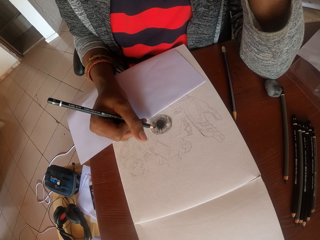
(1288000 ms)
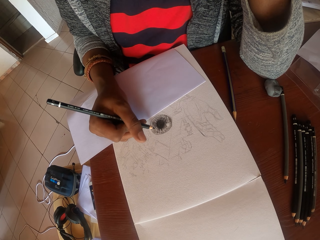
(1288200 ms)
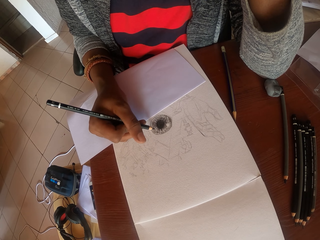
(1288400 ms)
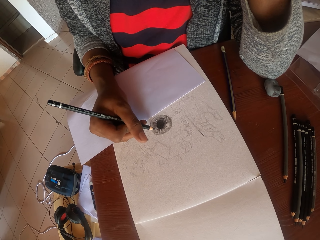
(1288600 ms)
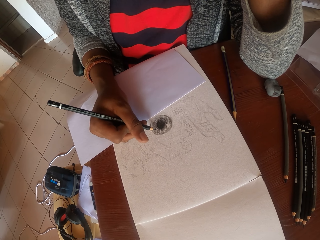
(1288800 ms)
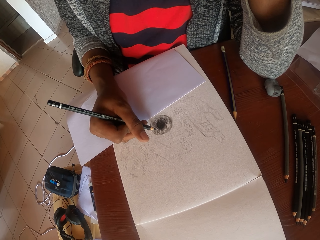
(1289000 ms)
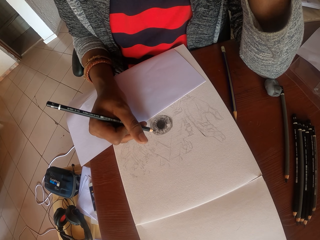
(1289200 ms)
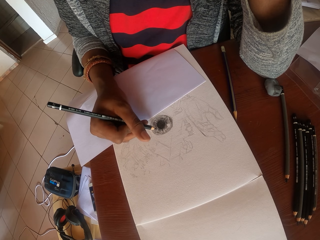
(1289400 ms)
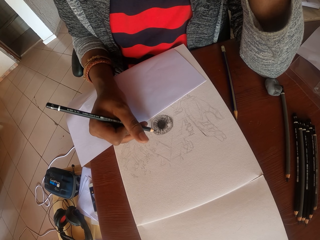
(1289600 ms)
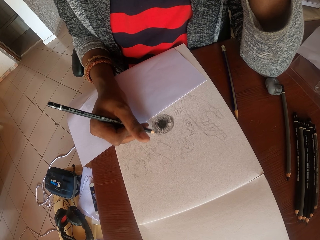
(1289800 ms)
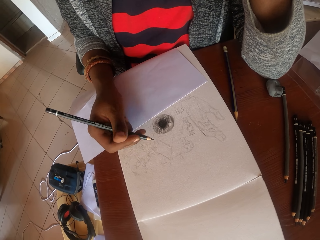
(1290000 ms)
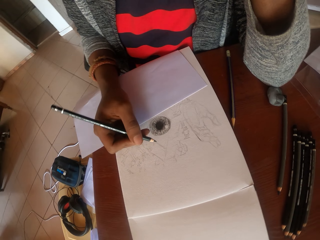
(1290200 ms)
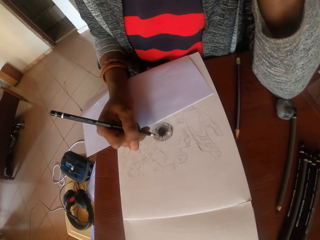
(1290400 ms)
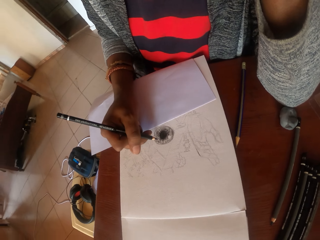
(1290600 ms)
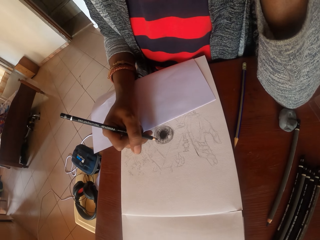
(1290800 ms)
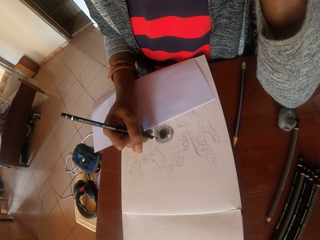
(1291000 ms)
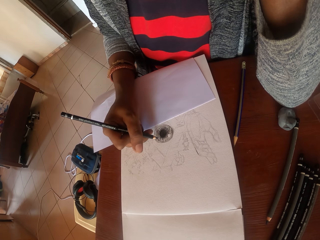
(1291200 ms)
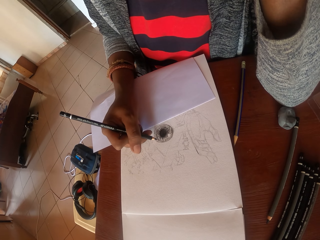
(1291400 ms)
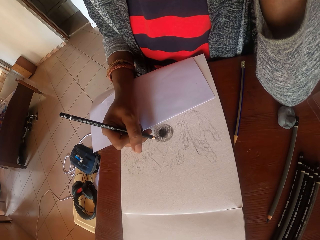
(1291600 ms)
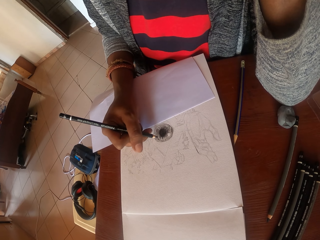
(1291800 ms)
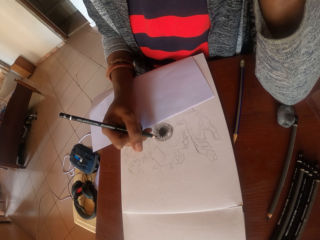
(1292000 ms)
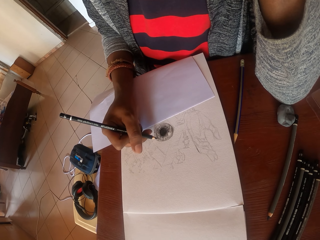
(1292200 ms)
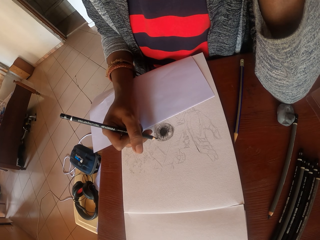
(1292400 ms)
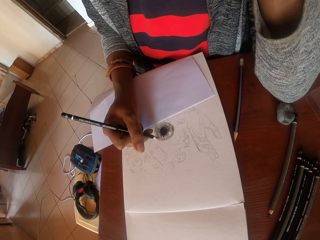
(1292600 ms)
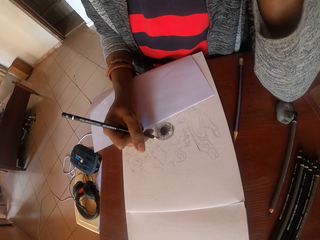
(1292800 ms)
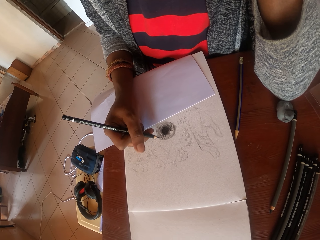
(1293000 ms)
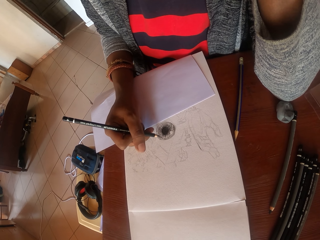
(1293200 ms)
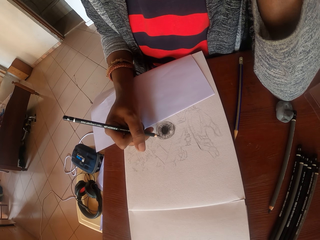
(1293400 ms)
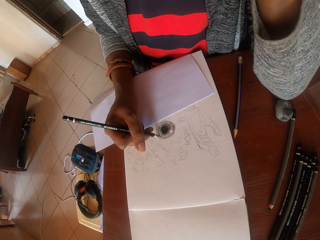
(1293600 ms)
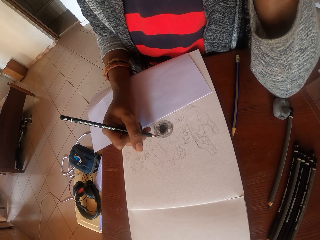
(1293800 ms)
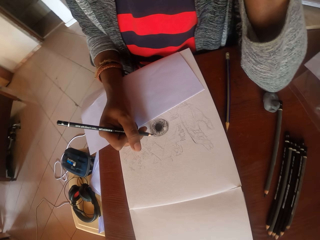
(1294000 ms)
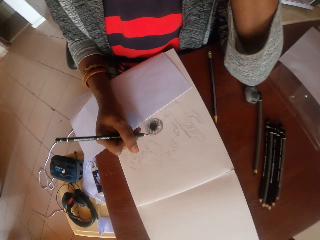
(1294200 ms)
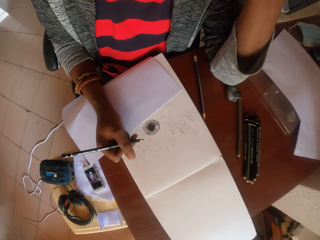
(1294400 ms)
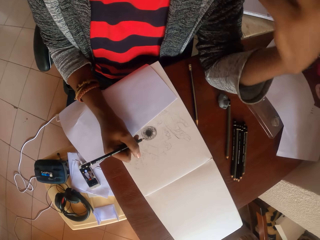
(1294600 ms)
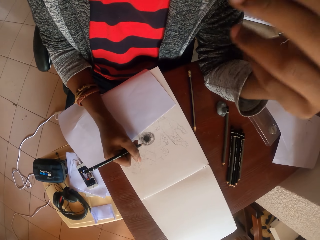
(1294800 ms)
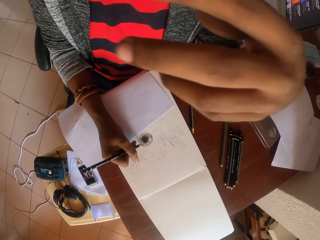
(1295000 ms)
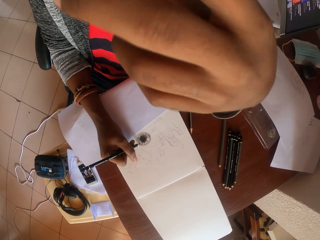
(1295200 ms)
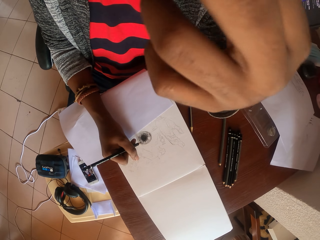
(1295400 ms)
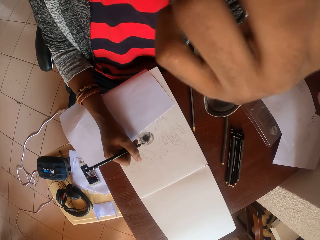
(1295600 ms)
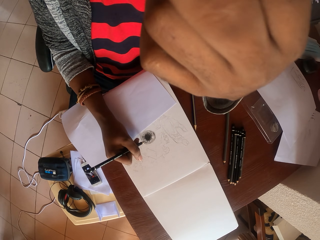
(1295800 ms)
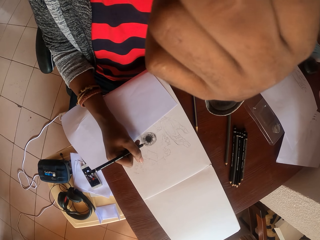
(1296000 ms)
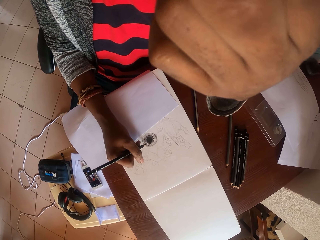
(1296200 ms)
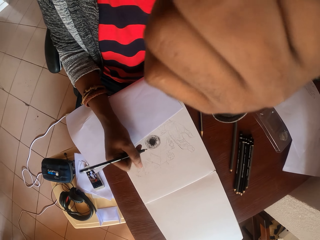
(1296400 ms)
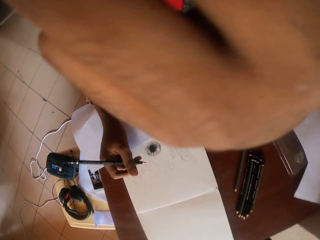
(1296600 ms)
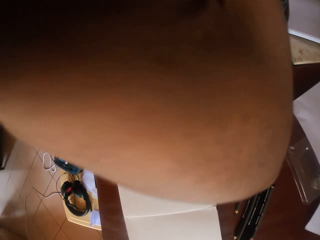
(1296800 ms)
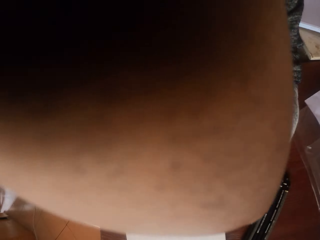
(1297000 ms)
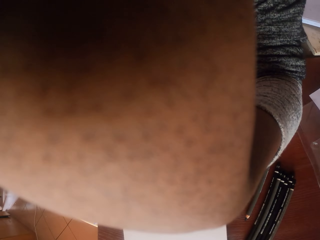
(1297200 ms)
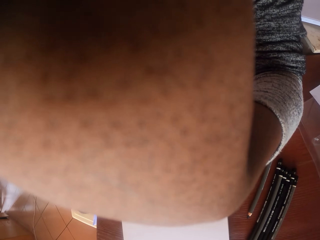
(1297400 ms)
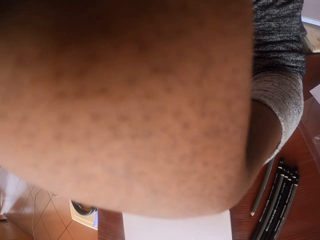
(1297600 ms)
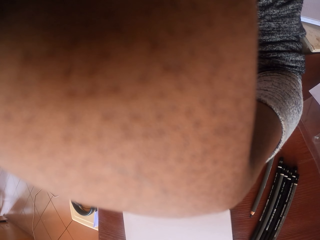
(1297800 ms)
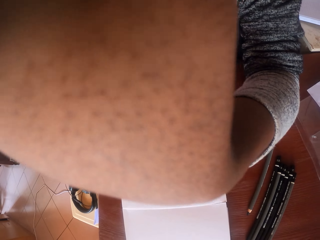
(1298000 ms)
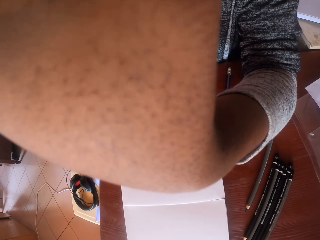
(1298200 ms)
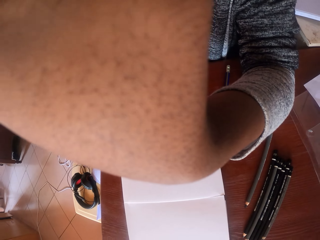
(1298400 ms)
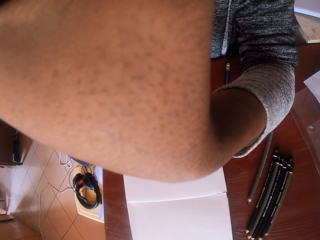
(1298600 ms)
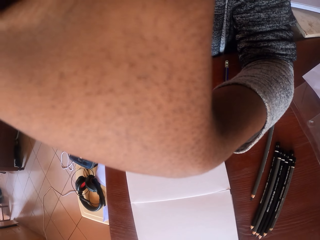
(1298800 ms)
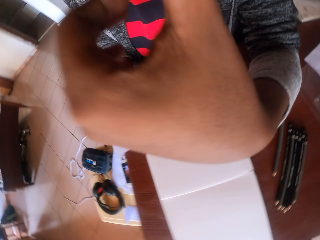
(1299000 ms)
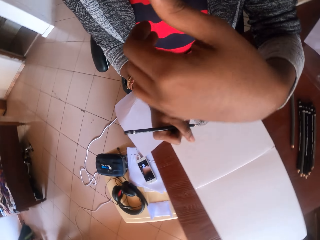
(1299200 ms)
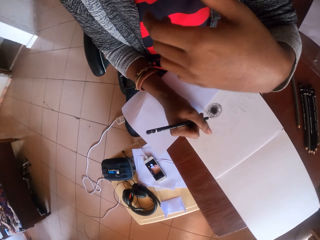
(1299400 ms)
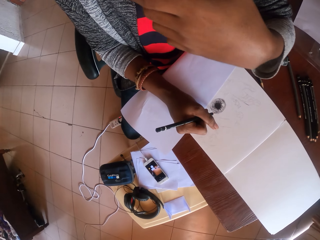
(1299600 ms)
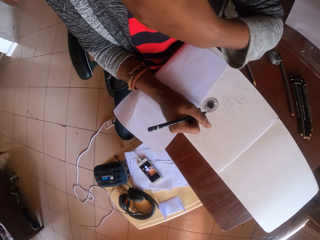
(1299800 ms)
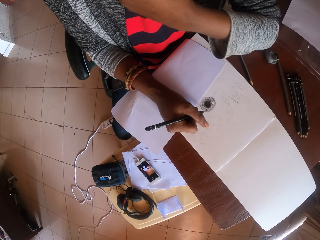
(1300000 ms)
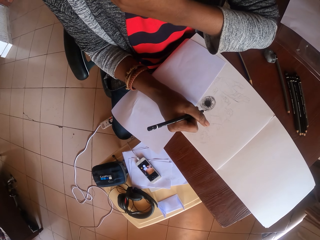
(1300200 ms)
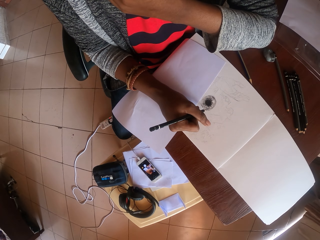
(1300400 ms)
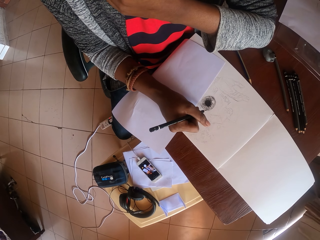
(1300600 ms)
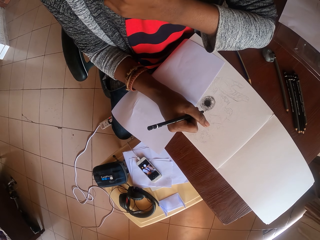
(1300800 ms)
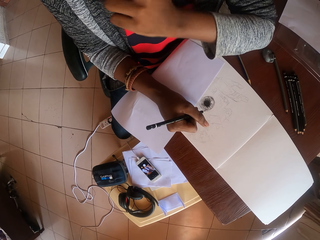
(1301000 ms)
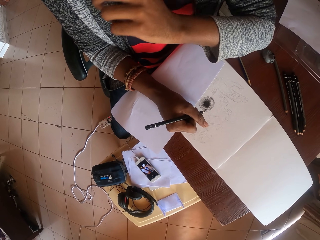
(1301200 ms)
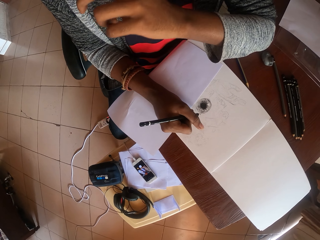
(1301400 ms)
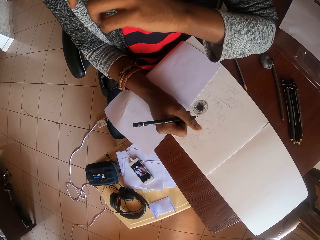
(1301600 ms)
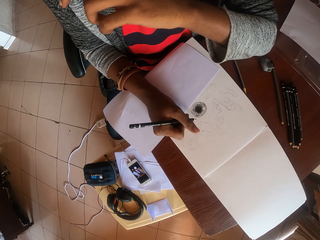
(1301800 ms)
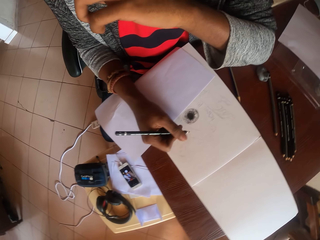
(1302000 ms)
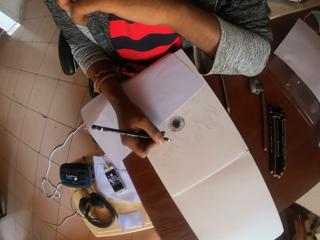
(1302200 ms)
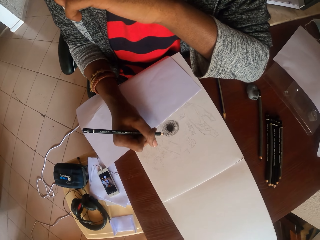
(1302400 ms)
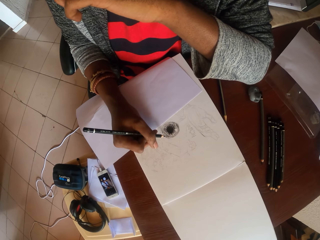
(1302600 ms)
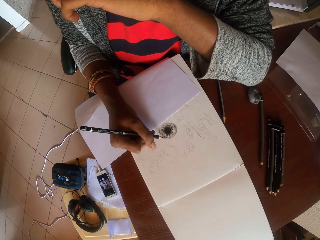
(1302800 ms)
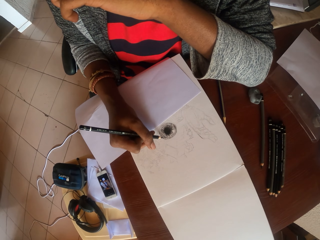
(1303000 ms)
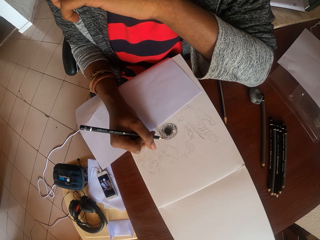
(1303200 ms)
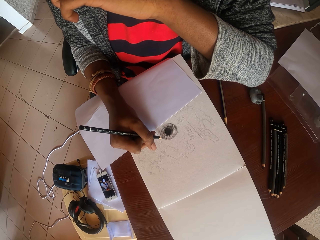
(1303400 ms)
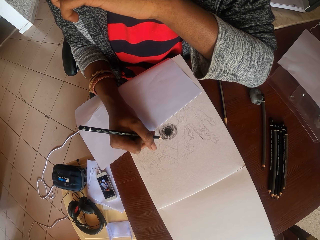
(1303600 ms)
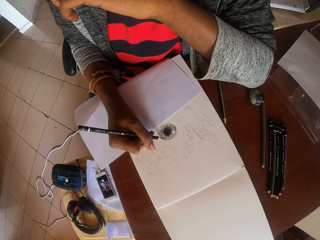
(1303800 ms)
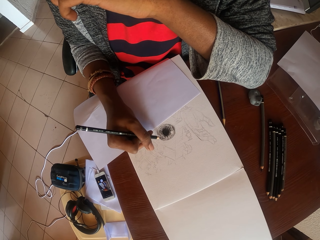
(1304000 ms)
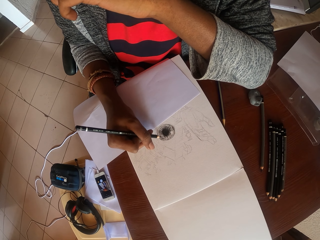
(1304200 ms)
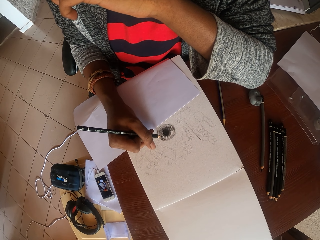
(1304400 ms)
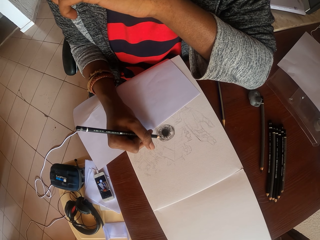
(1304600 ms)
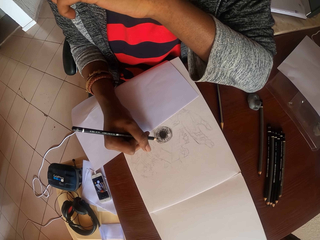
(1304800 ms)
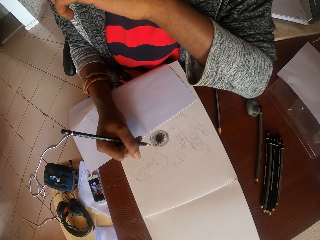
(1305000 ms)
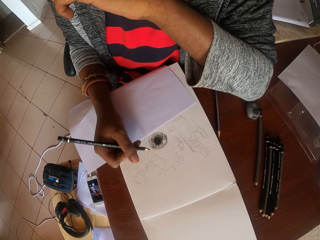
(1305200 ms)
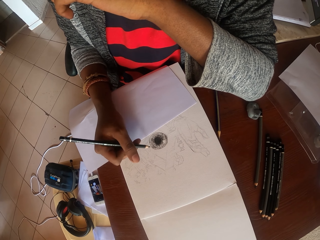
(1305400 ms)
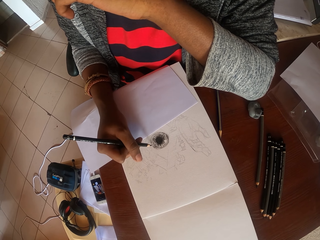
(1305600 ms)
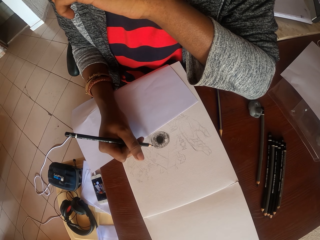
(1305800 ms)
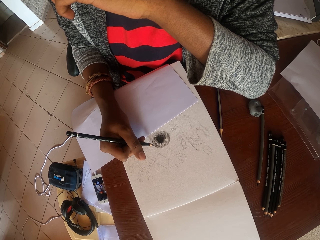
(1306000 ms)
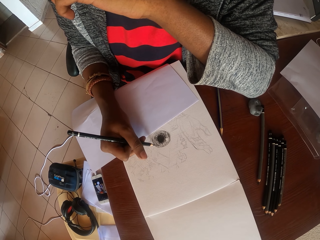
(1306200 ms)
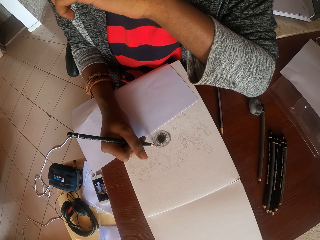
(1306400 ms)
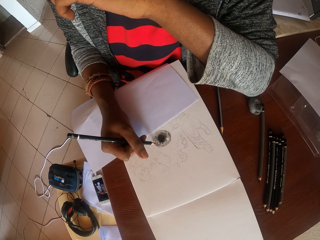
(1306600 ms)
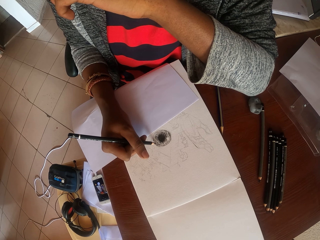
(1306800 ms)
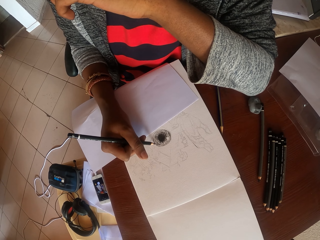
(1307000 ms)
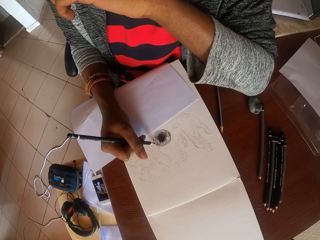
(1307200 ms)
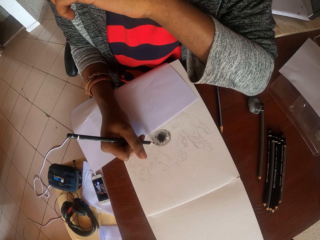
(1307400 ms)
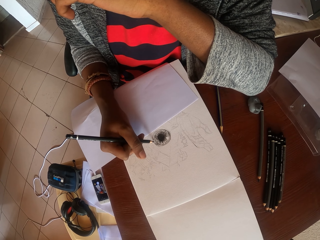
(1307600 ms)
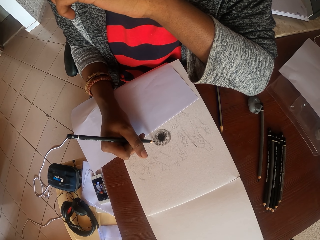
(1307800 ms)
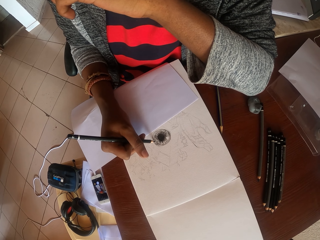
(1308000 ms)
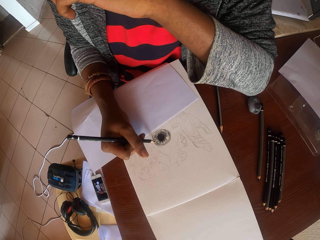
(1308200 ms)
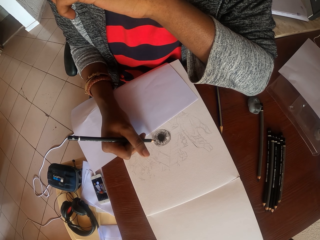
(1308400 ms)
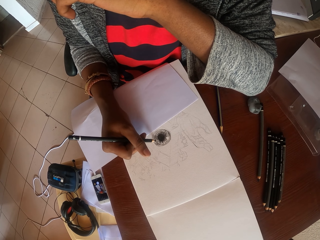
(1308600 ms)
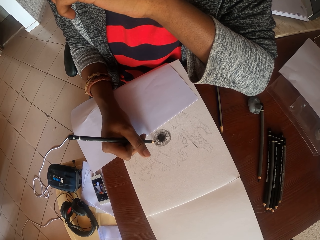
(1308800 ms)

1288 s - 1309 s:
The camera wearer moves the right hand. They wipe their face with the hand. They stop drawing. They paint on the painting book with a pen.
